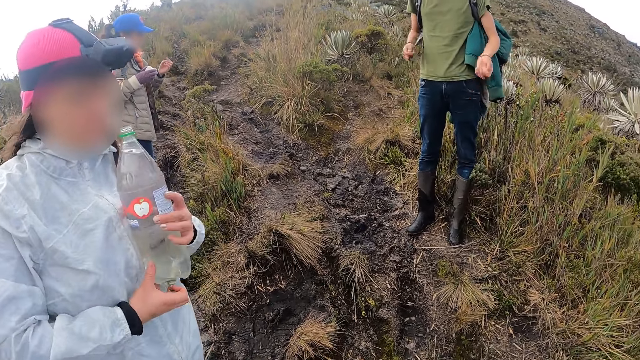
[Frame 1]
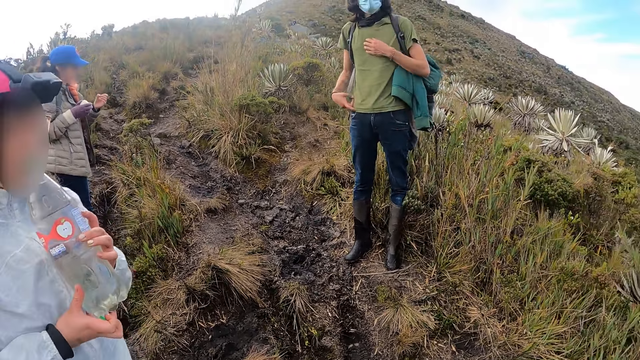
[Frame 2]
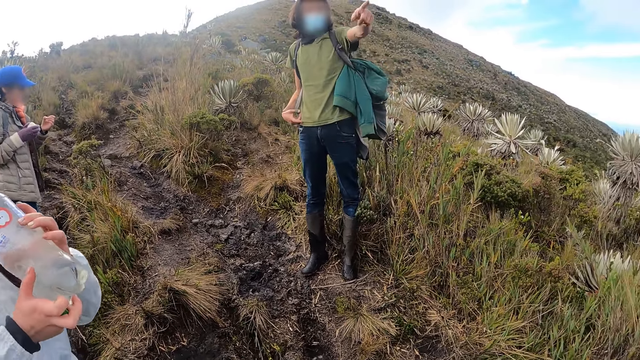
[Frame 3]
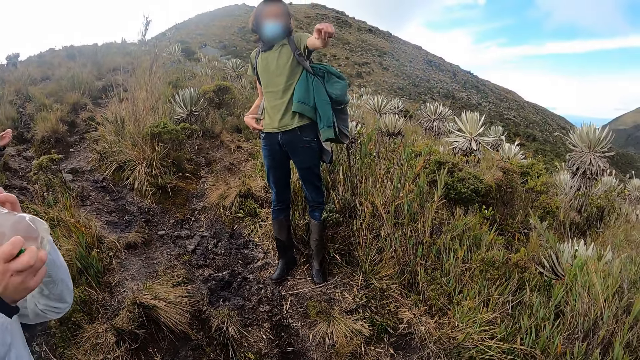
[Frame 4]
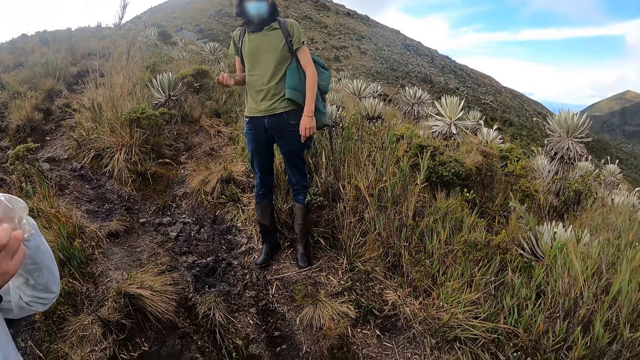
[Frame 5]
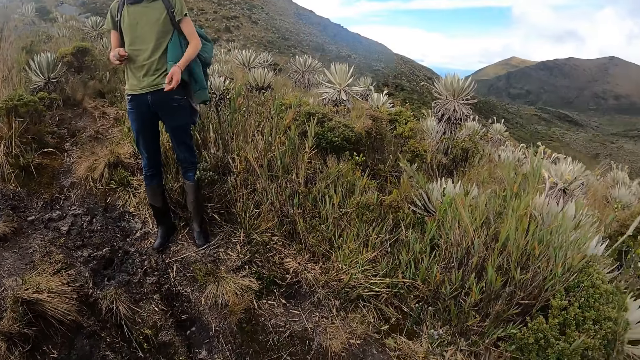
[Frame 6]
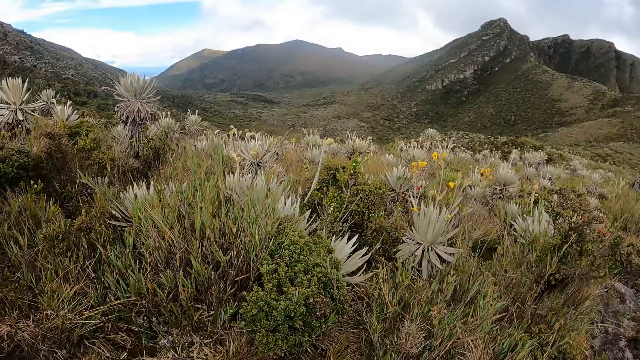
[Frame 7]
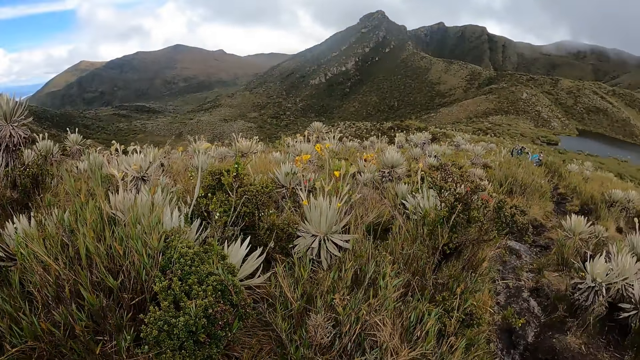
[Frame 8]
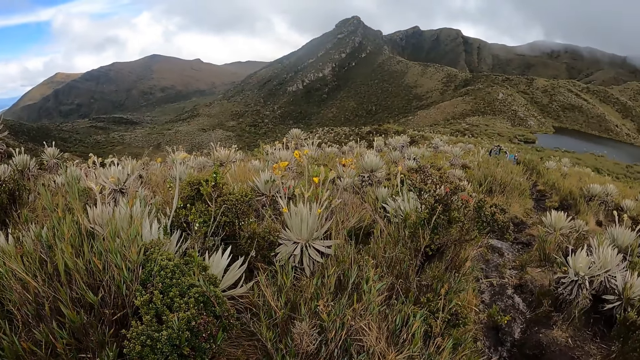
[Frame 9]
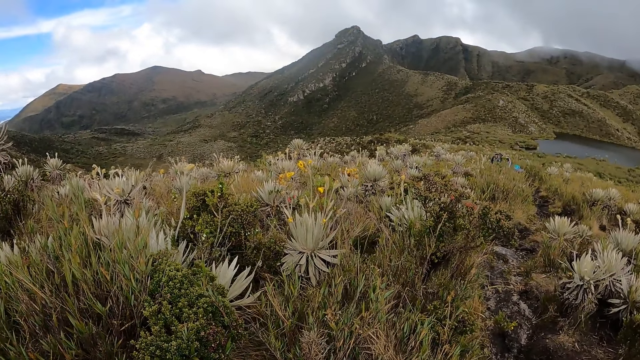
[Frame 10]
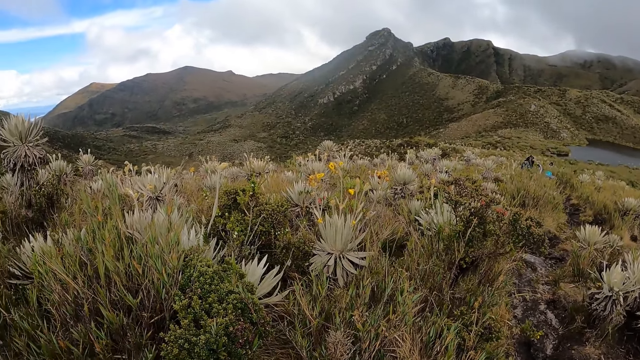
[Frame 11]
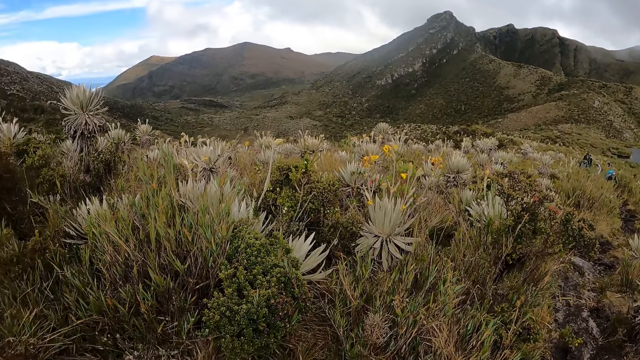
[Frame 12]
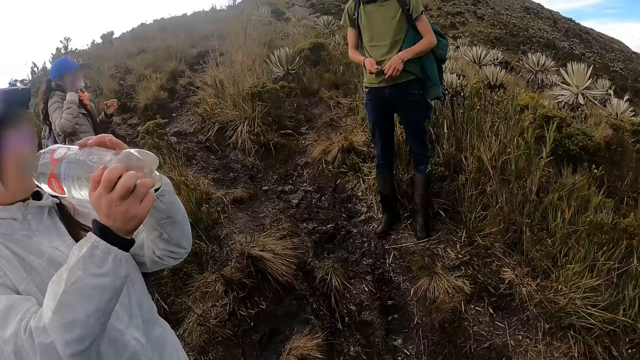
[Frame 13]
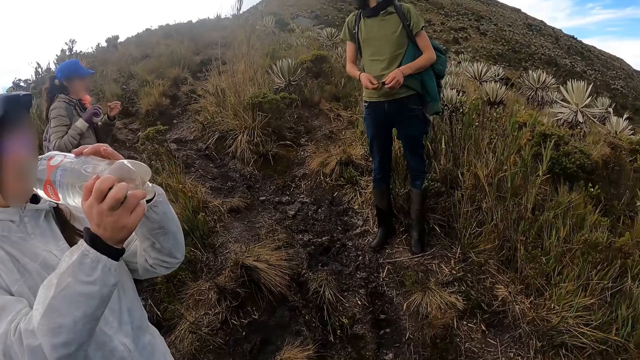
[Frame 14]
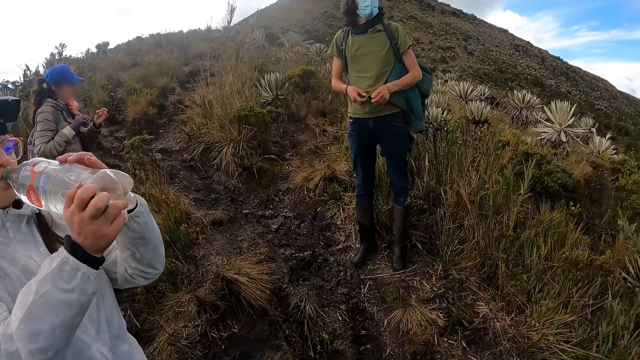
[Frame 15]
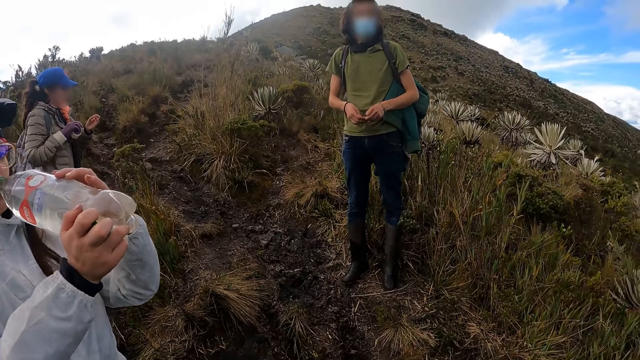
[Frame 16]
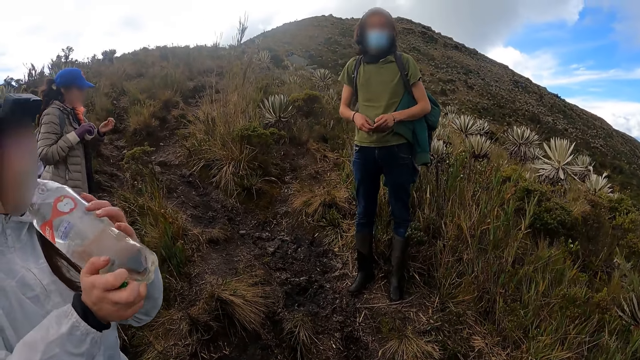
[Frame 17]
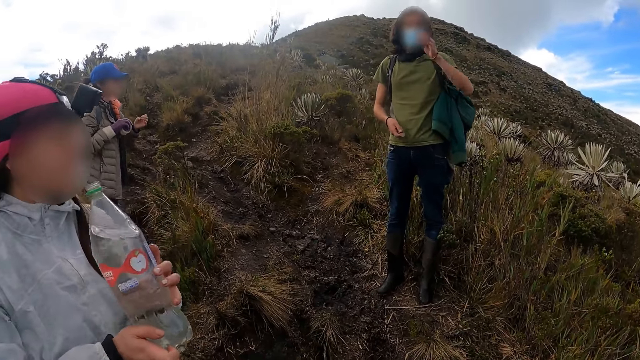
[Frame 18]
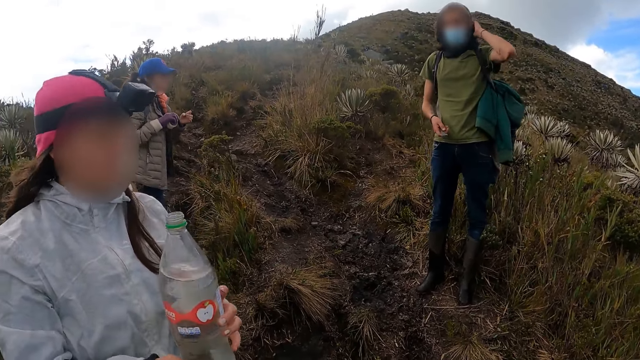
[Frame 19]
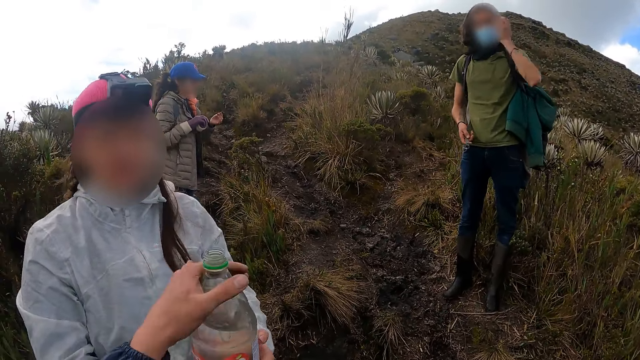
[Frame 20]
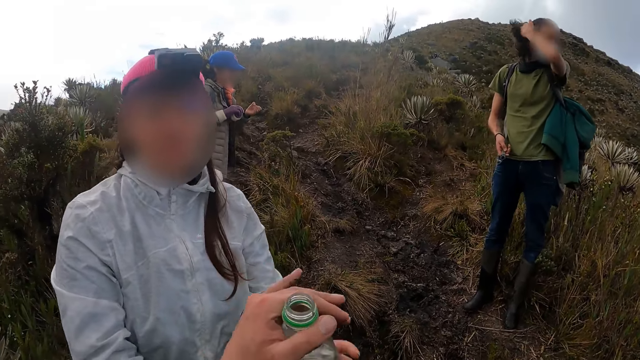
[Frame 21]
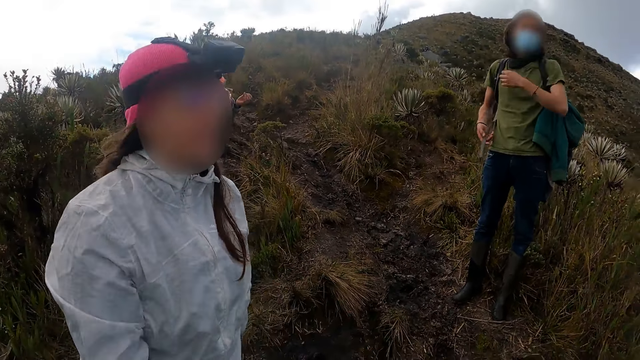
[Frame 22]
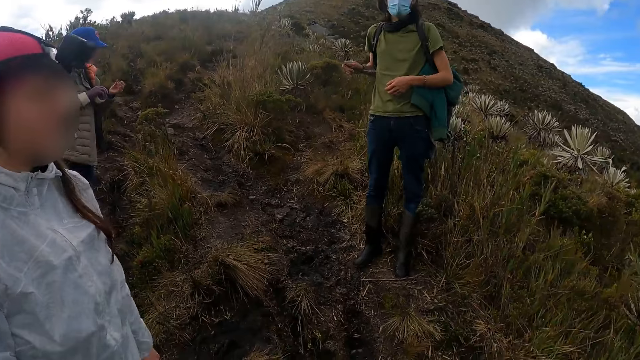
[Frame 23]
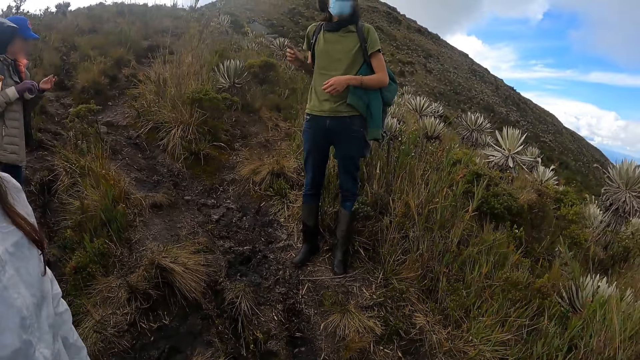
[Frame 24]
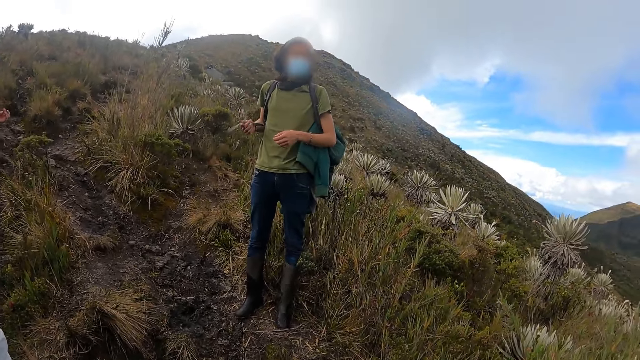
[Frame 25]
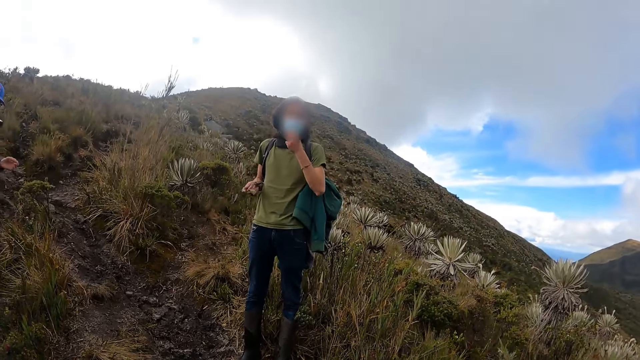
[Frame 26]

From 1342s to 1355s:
A woman drinks water from the bottle. A man raises up his left hand and points a finger. The camera wearer scans ahead at the mountains. The man moves his hair with a hand. The camera wearer collects the bottled water from the woman with her left hand. The man swings a bag rope.

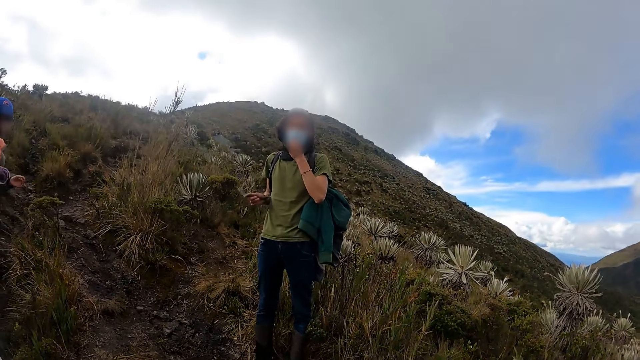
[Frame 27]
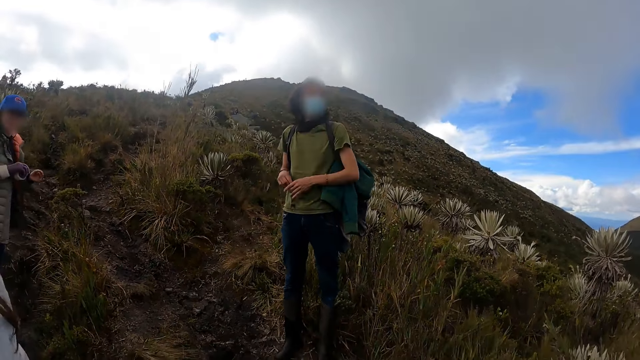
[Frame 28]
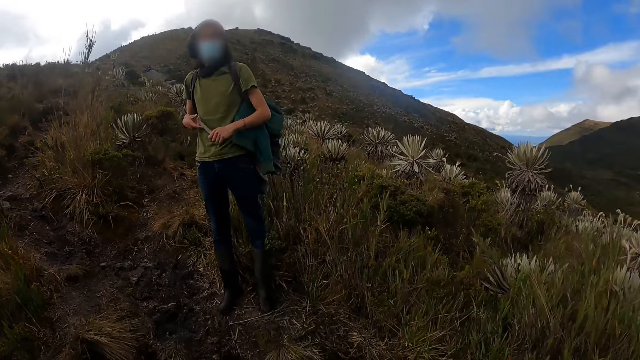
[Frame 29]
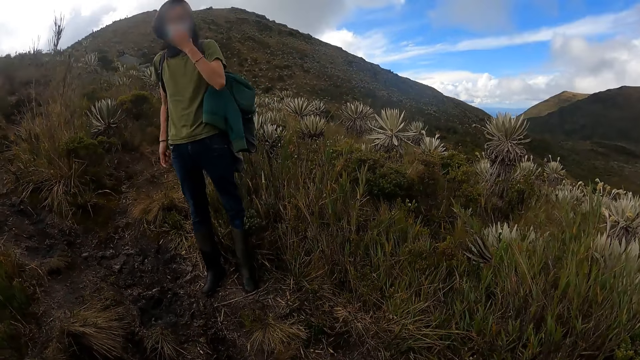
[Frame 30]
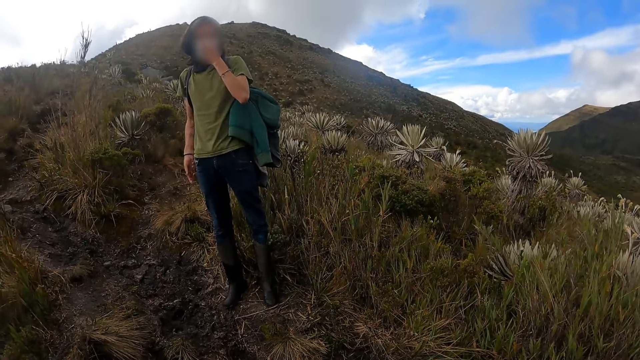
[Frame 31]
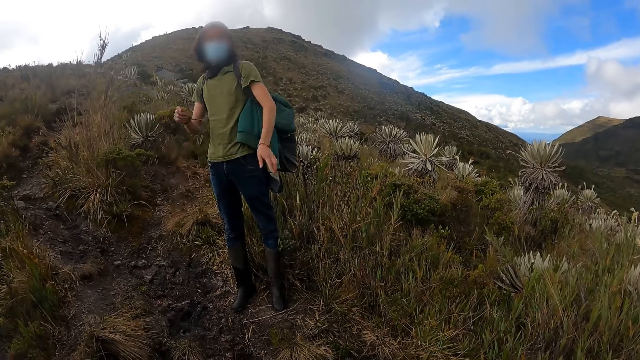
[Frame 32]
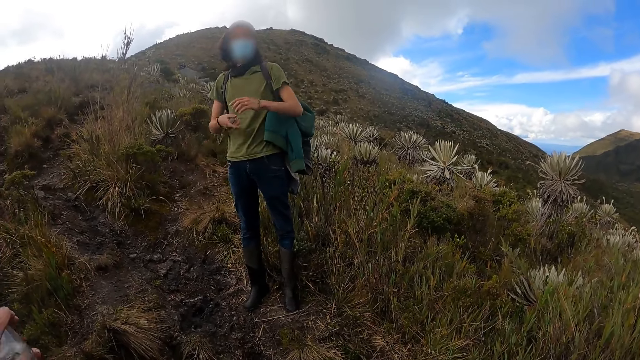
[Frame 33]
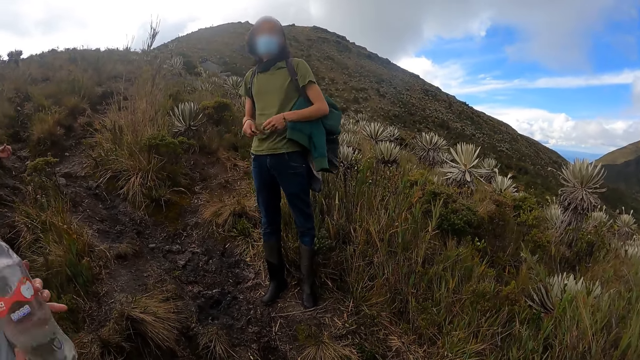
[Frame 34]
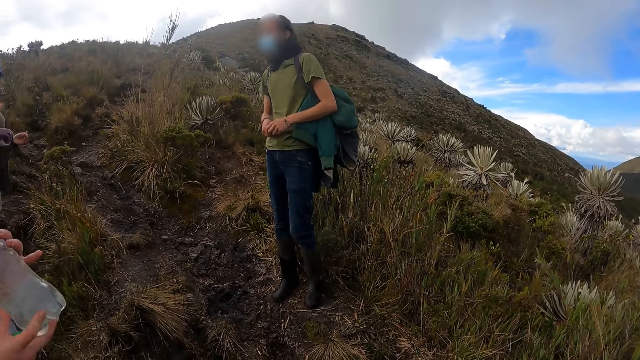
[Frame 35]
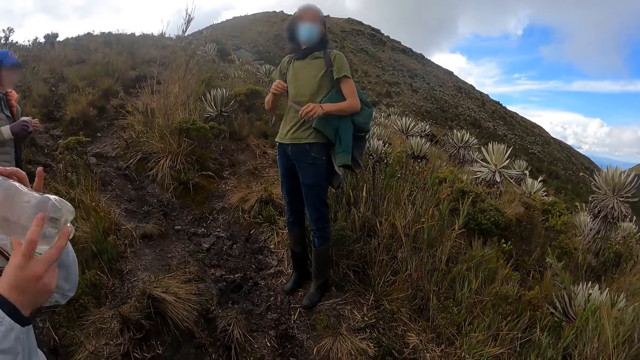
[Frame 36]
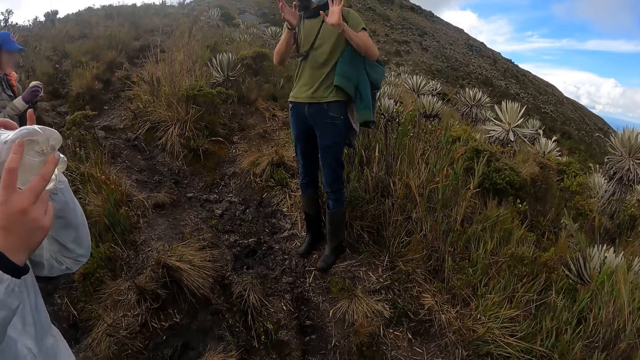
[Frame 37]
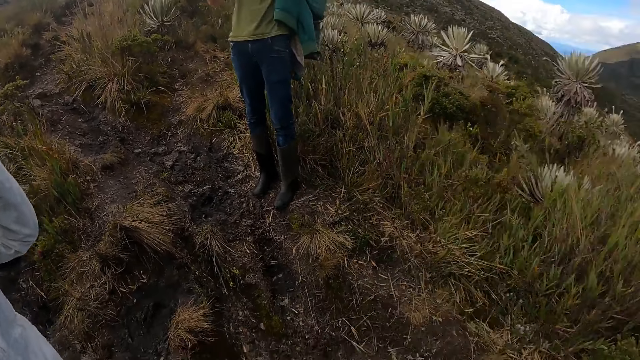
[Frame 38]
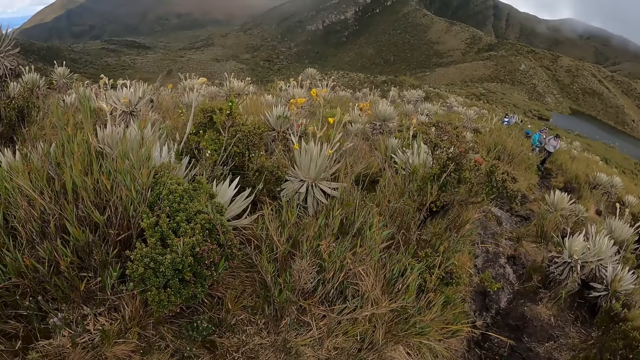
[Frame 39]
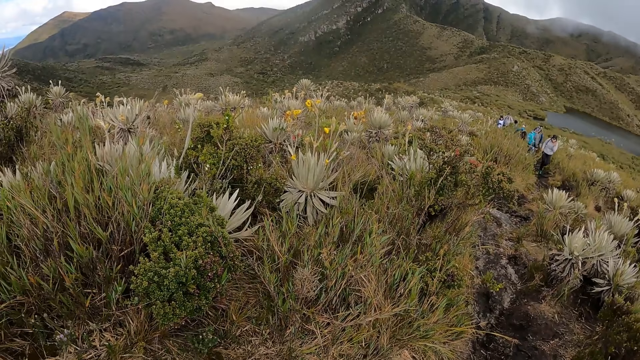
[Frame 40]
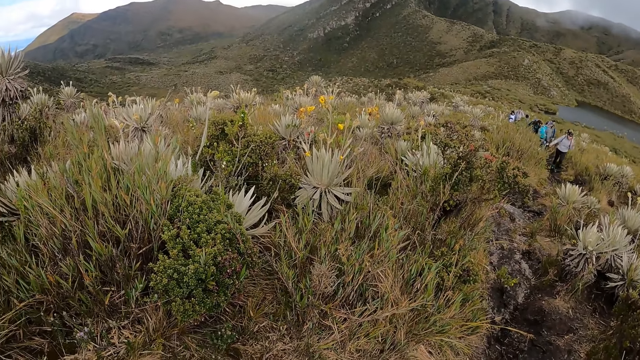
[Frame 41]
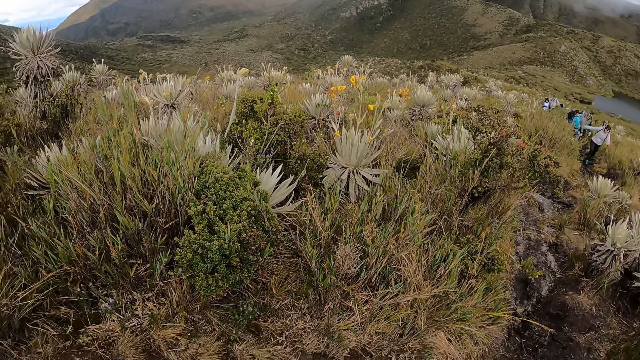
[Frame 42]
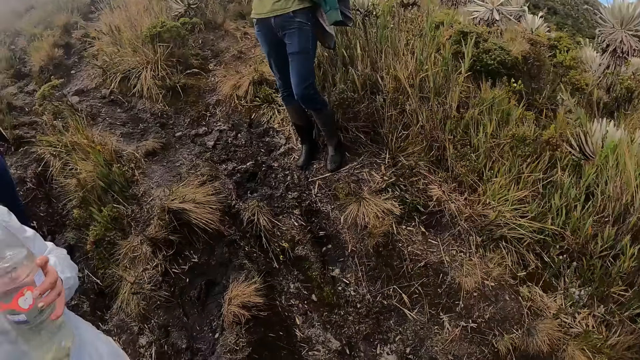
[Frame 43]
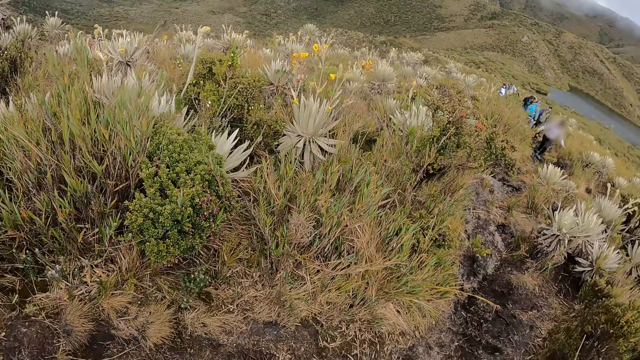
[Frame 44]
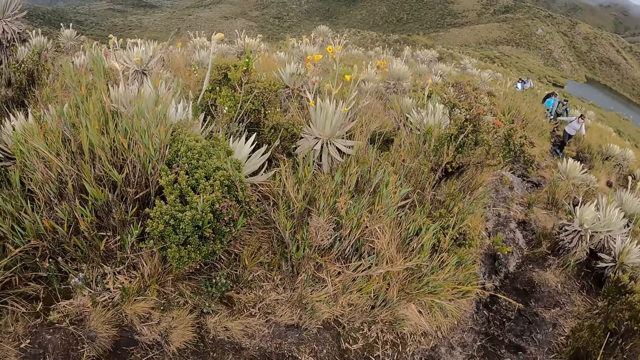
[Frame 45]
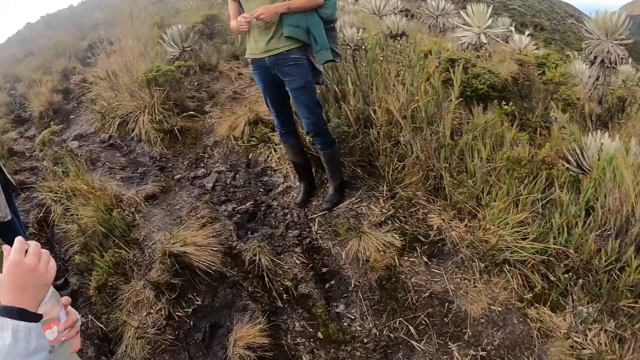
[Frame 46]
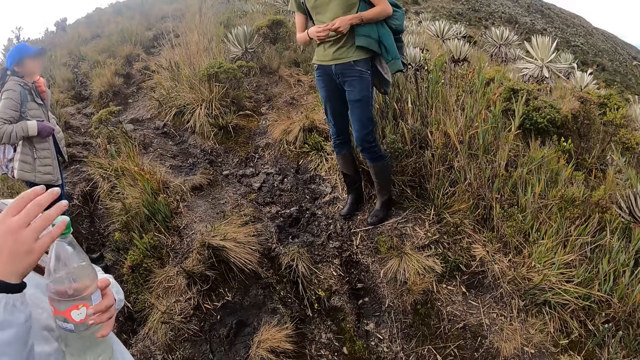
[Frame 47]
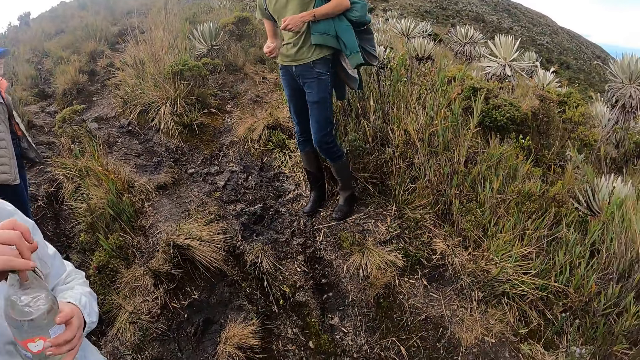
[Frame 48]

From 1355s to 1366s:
A man adjusts his mask with a hand. He holds a bag rope with hands. He adjusts his mask with a hand. He moves his hands. A woman collects the bottled water from the camera wearer with her hands. The woman drinks some water from the bottle. The man holds a bag rope with the other hand. Another man waves at some people on the mountain. The first man moves his hands. Another woman moves a hand.
